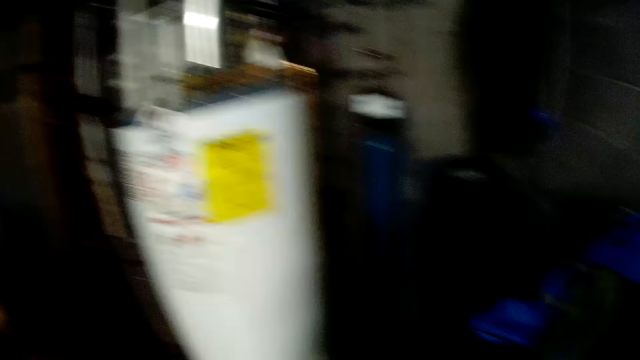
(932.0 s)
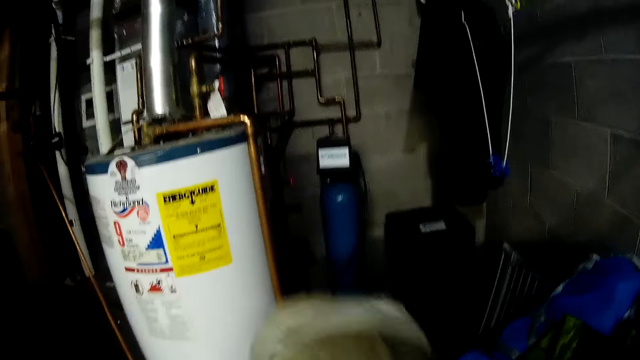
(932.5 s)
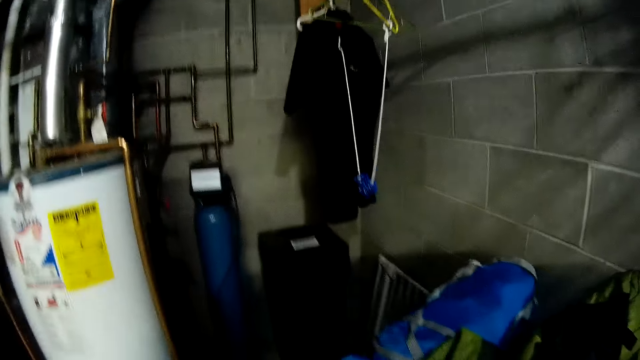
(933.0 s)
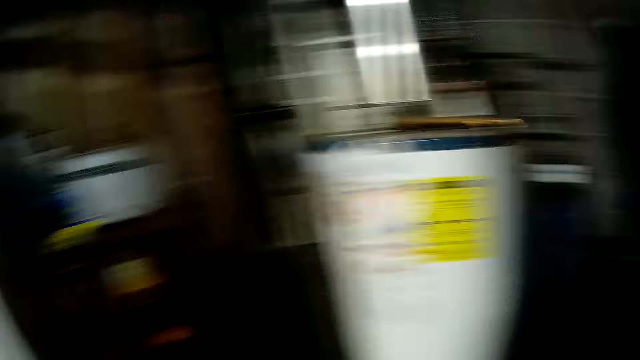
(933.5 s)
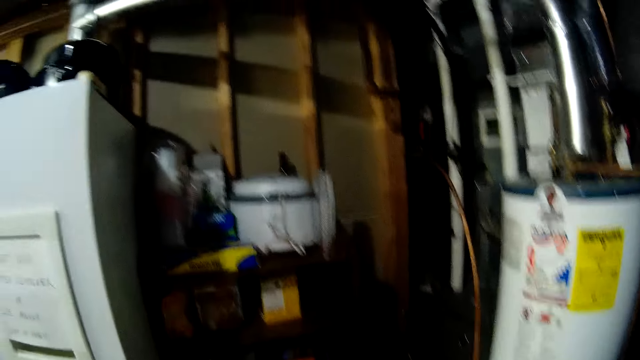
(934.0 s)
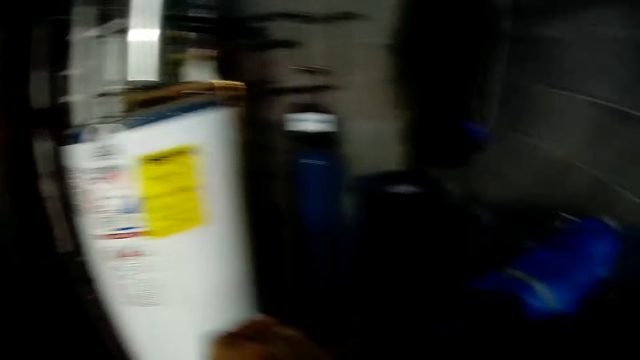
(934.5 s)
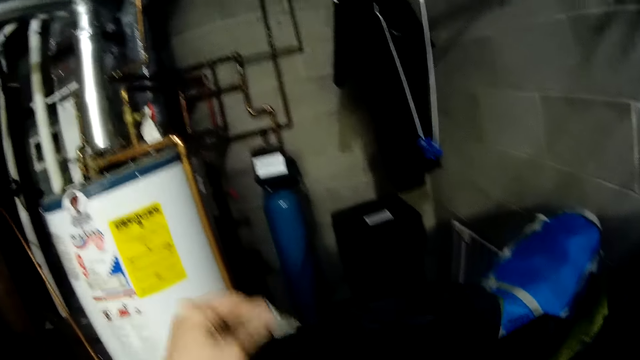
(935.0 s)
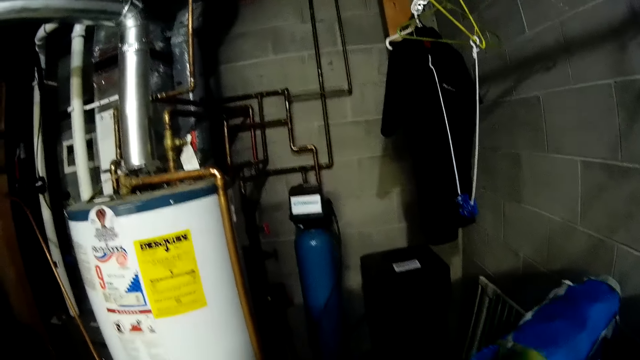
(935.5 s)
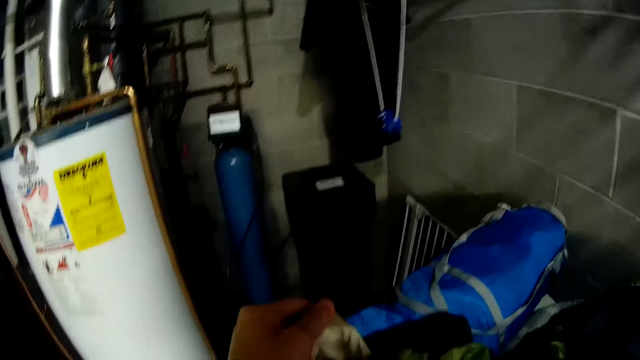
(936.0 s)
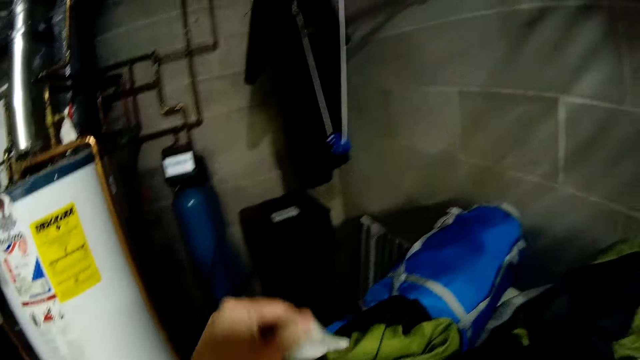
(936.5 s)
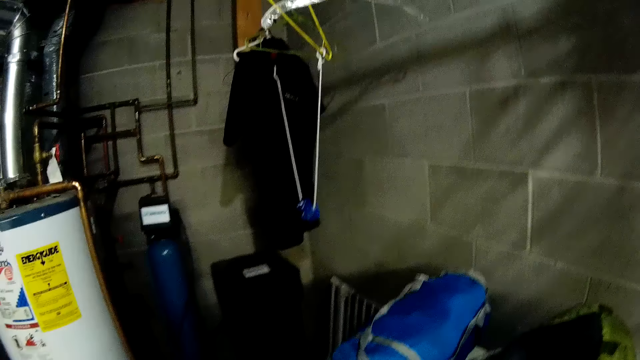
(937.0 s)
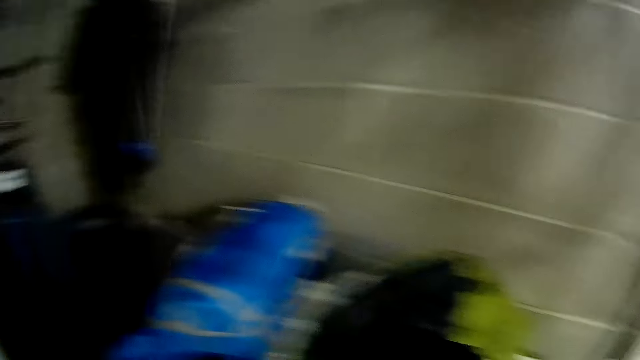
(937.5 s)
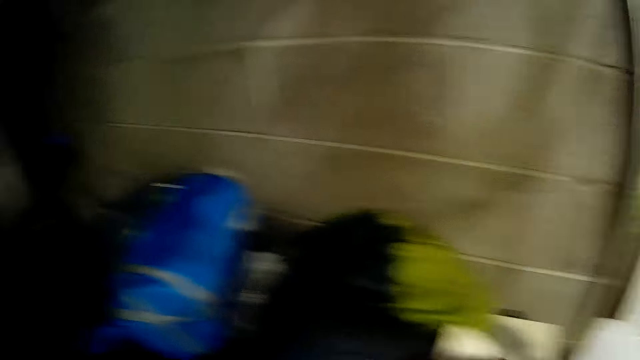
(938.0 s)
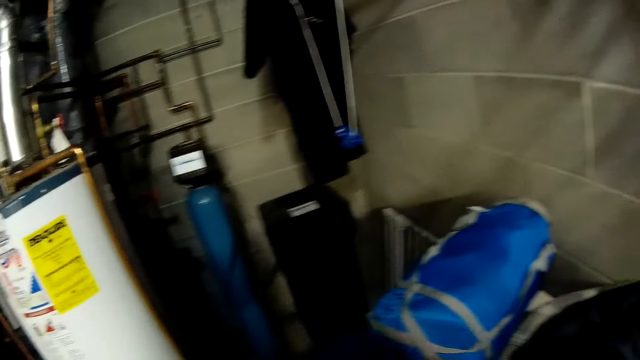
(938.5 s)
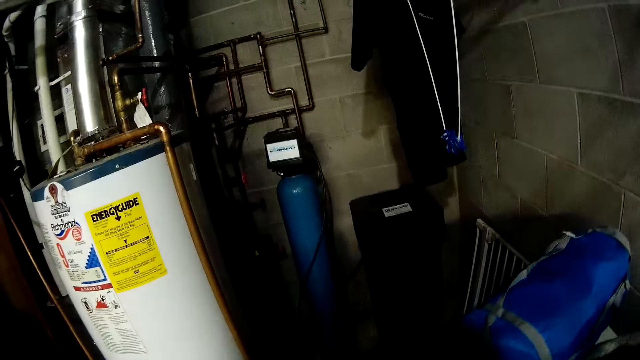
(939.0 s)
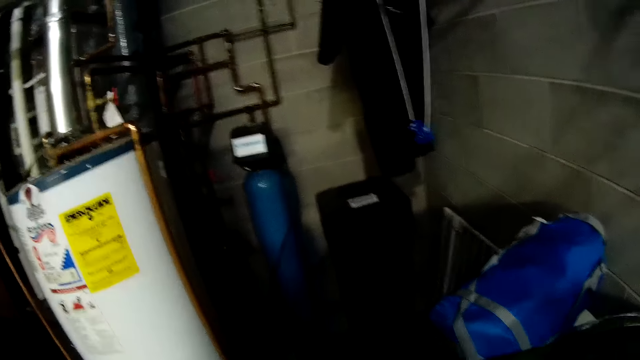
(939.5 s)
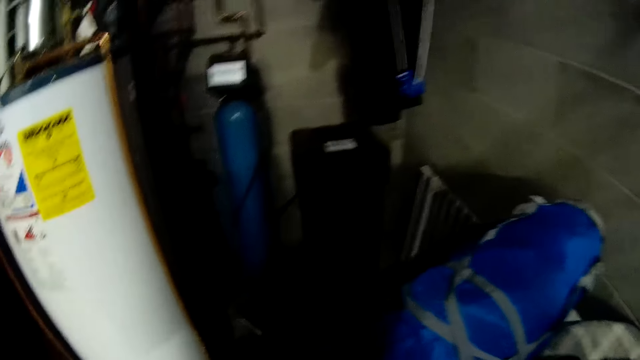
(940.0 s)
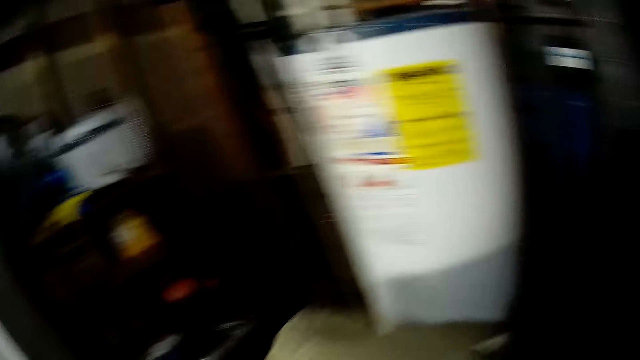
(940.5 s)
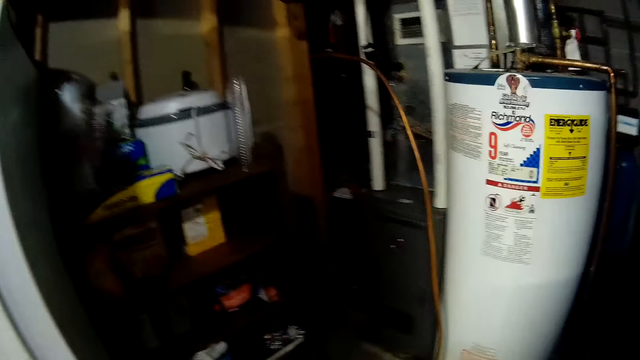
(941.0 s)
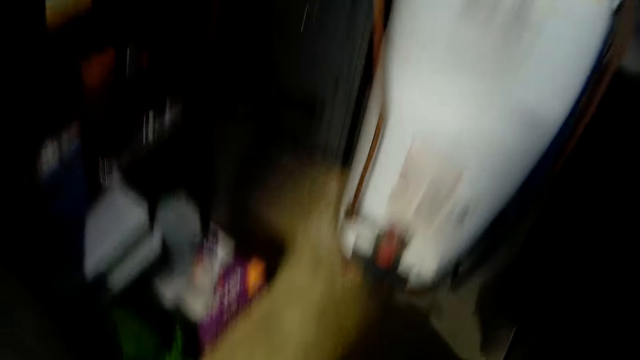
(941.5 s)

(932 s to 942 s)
The camera wearer folds the cloth. They adjust a bag with both hands.

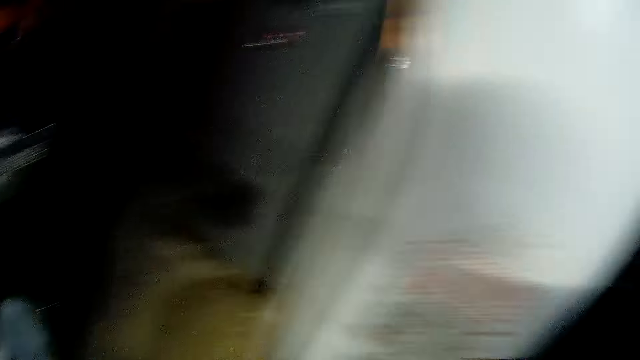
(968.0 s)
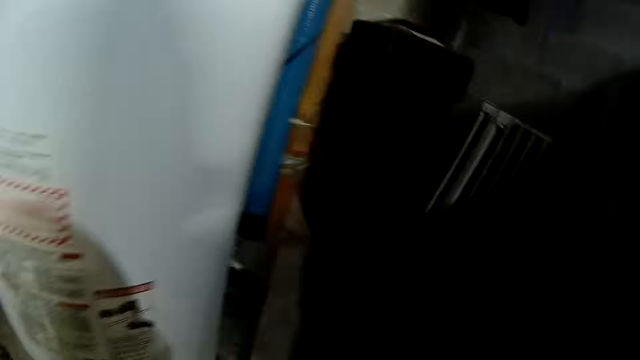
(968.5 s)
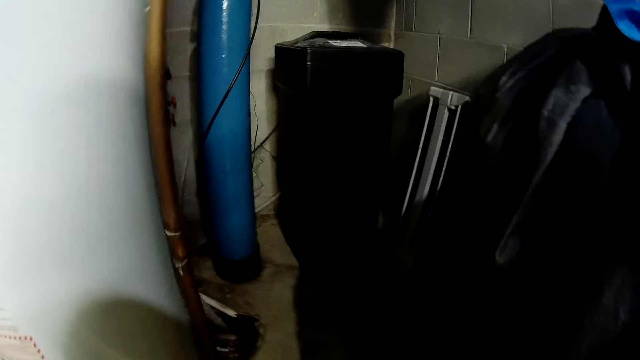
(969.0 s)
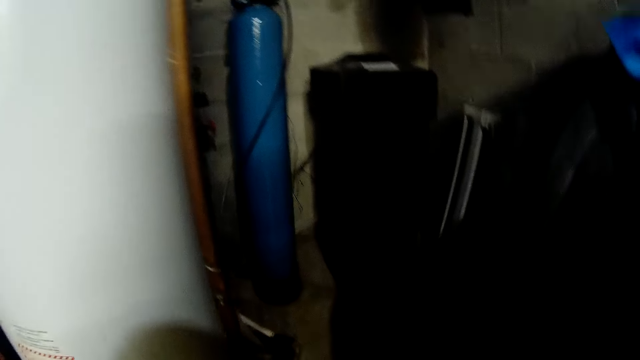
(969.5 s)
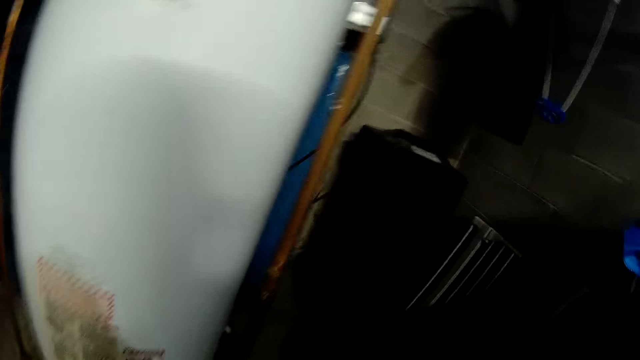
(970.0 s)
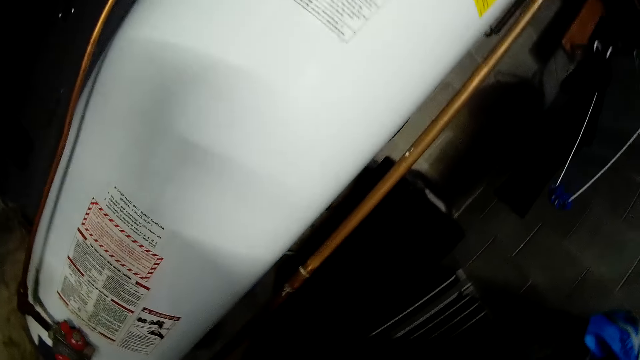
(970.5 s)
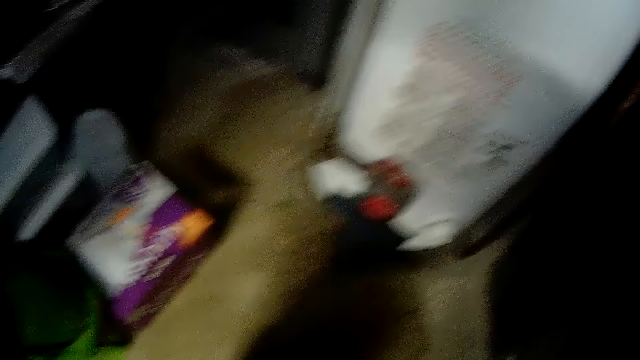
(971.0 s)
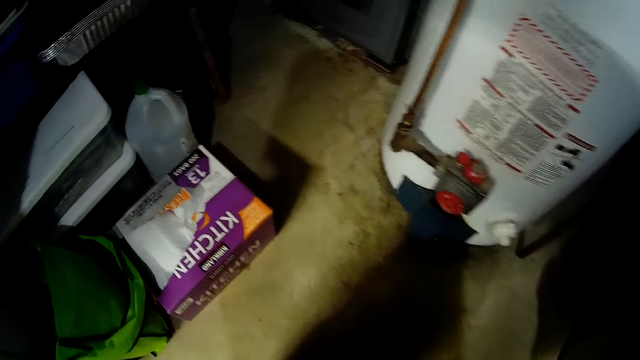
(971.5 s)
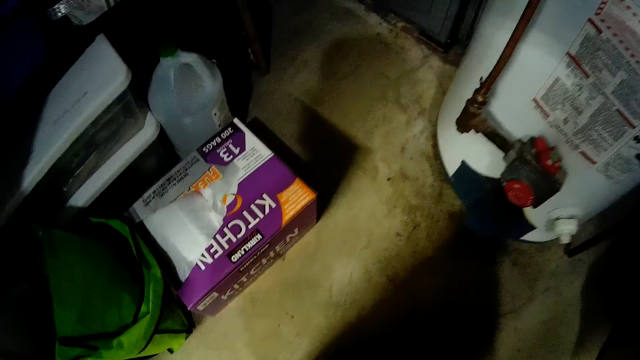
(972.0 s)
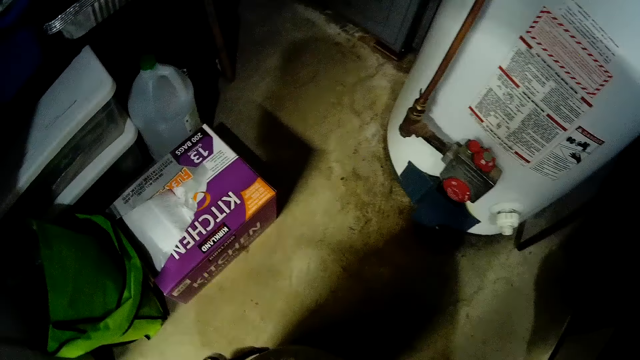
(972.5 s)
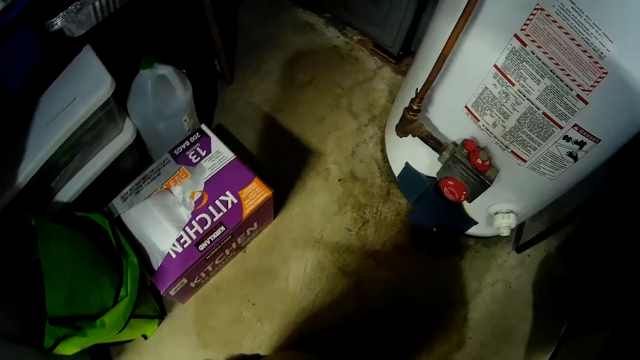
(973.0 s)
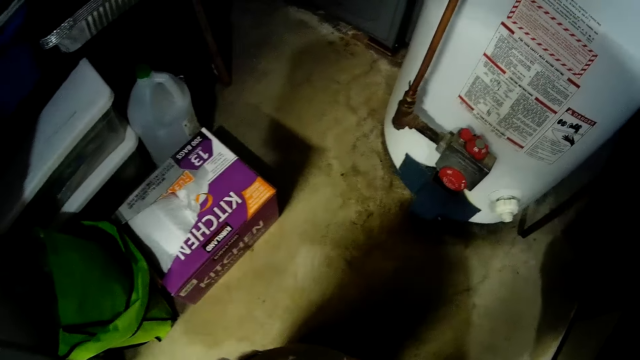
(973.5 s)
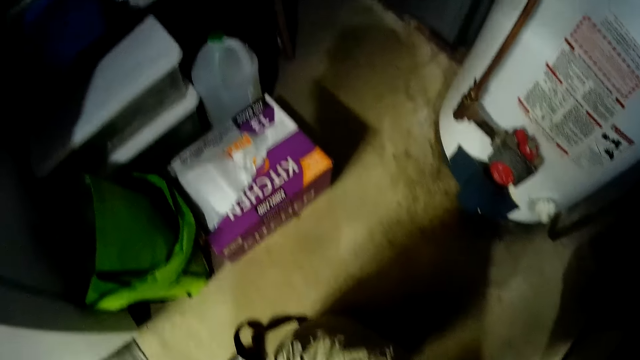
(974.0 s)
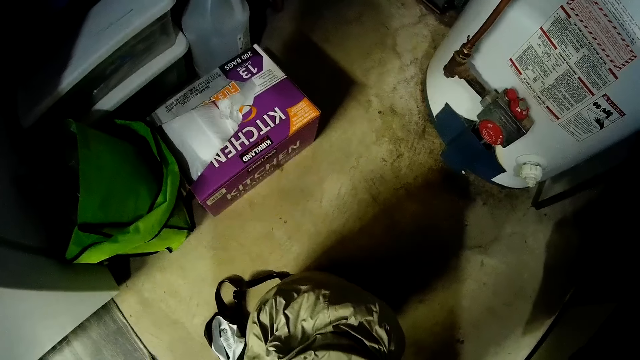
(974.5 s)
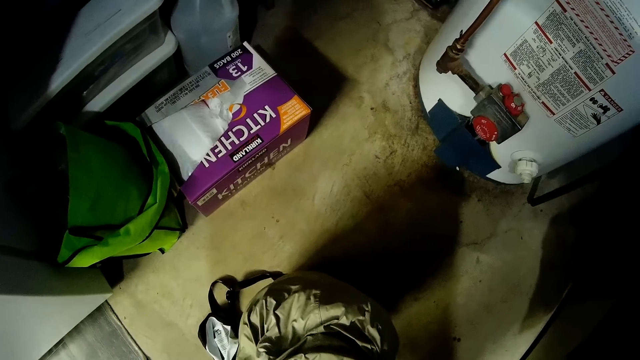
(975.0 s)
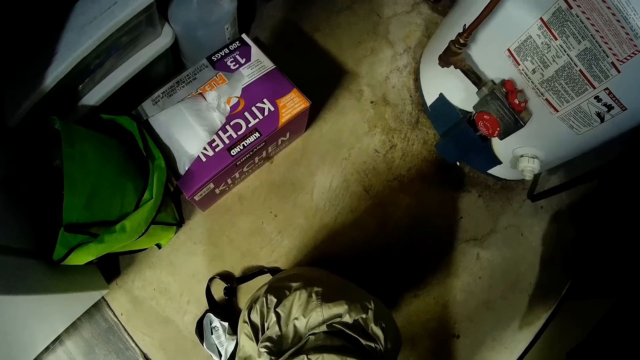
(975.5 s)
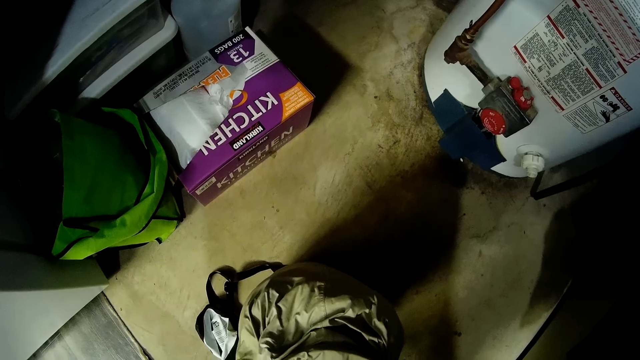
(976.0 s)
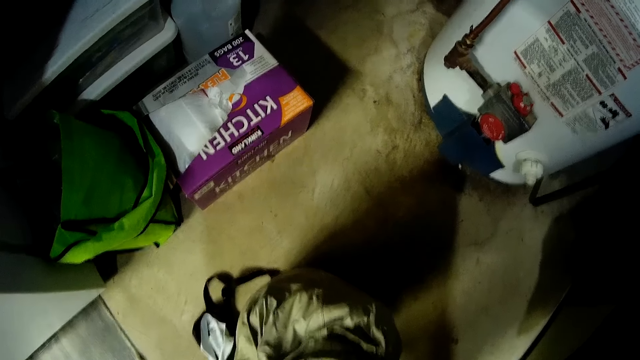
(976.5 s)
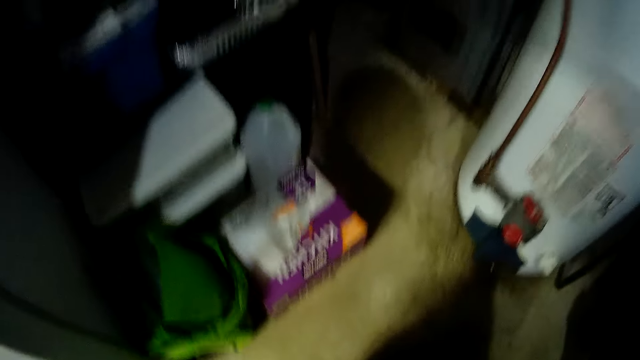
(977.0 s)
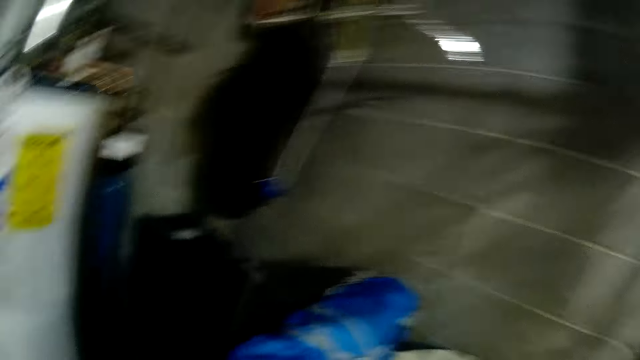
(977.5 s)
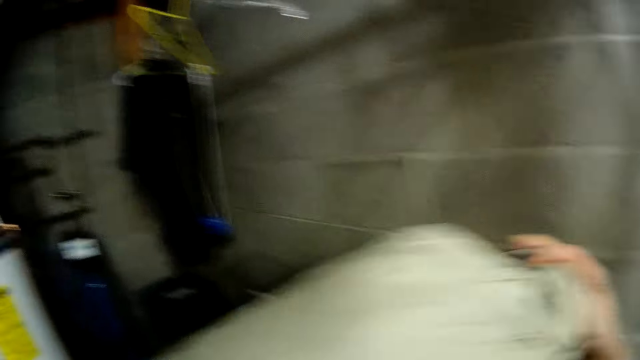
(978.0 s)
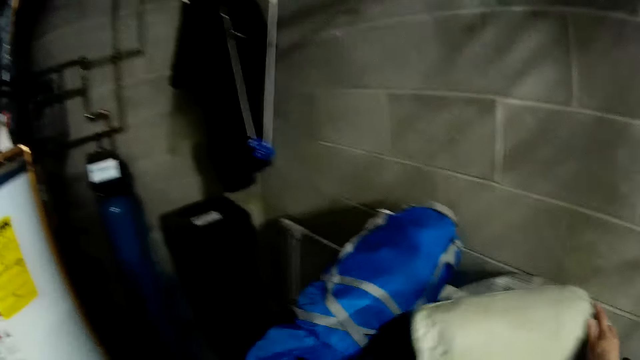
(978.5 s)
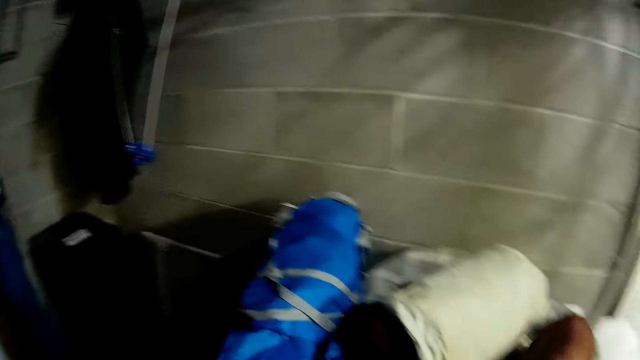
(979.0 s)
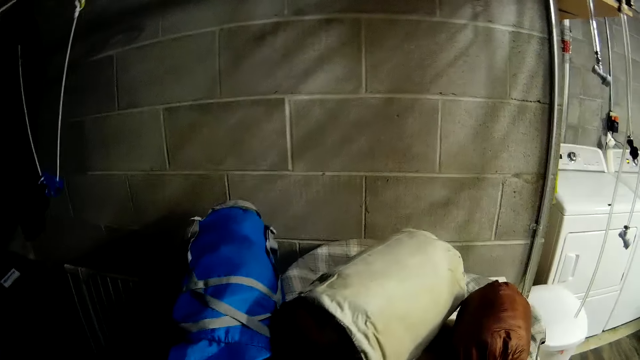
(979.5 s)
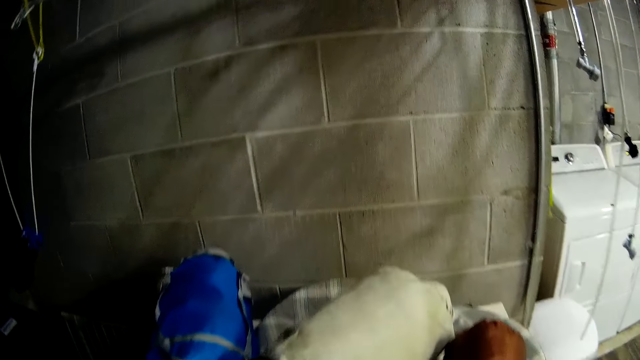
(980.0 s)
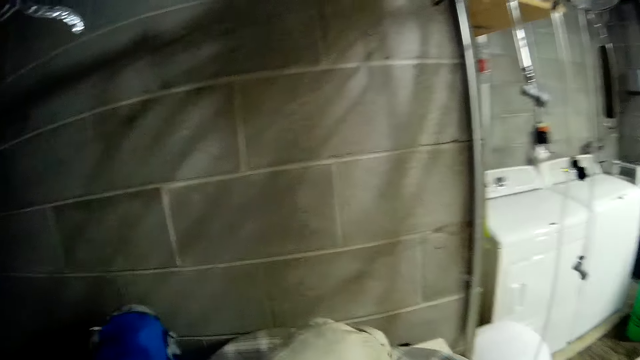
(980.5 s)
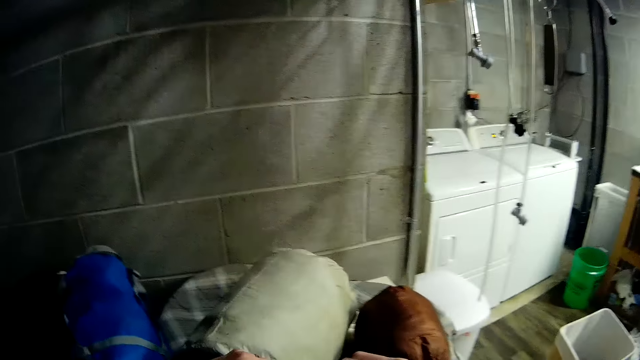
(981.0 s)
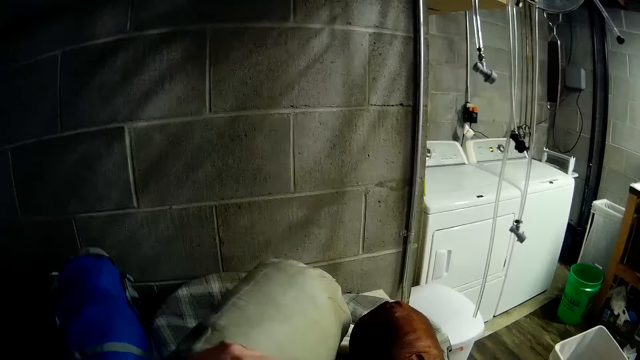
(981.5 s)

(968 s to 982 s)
The camera wearer looks around the room. They put the bag aside.
